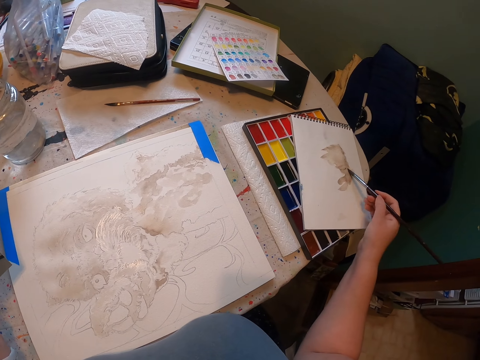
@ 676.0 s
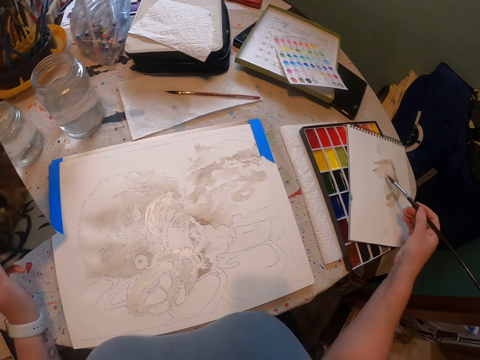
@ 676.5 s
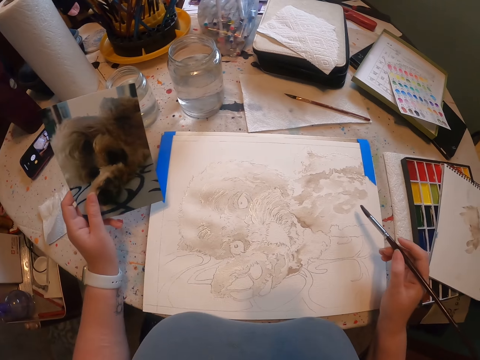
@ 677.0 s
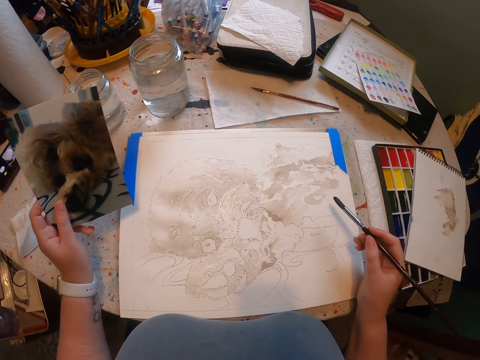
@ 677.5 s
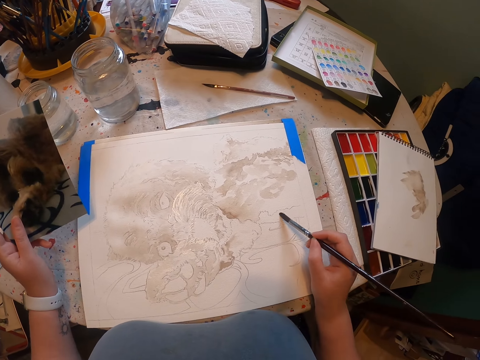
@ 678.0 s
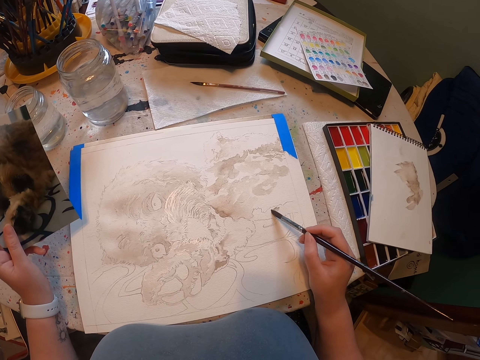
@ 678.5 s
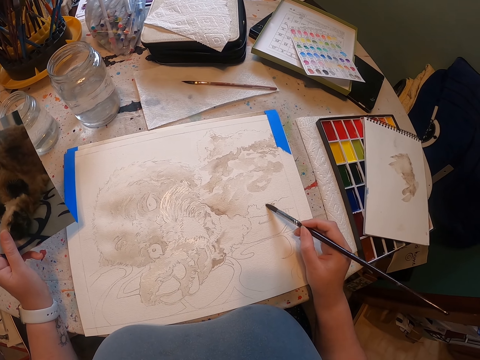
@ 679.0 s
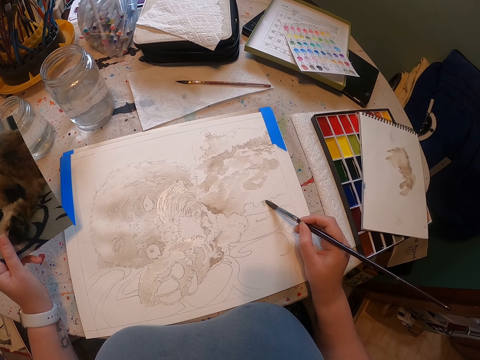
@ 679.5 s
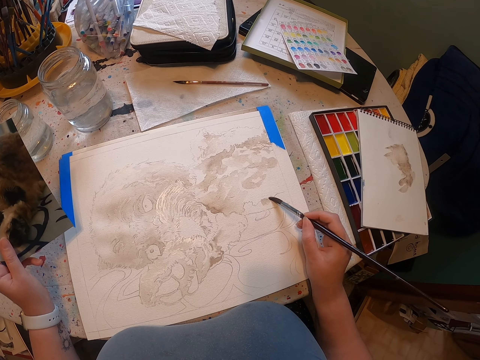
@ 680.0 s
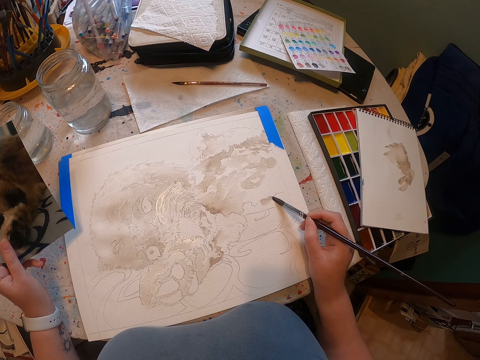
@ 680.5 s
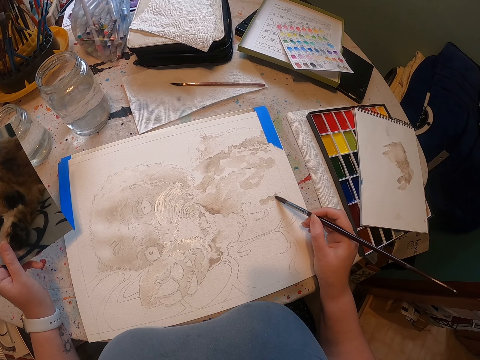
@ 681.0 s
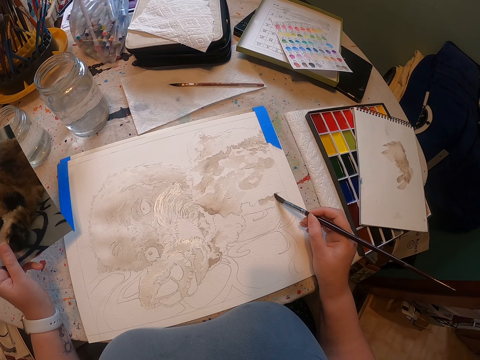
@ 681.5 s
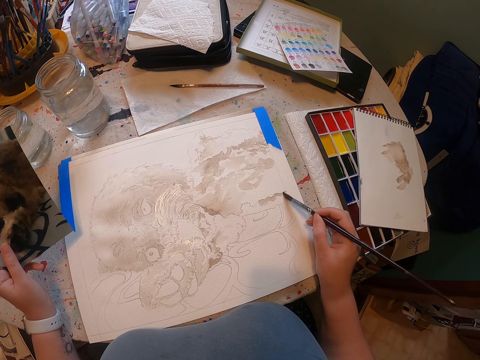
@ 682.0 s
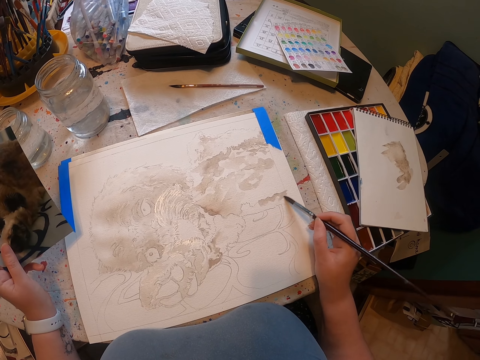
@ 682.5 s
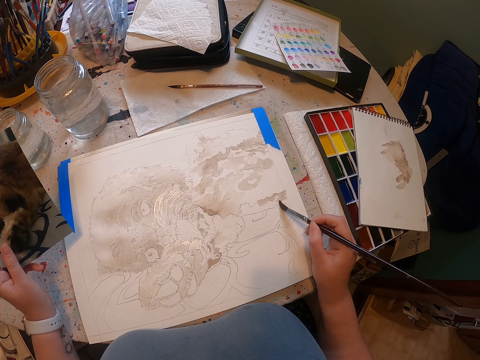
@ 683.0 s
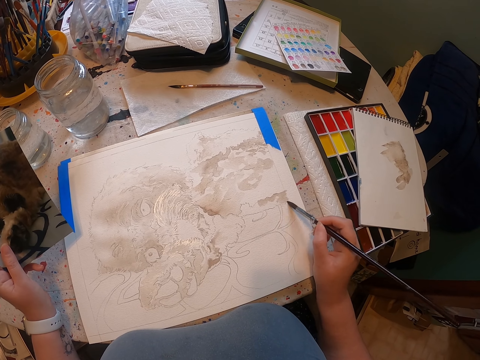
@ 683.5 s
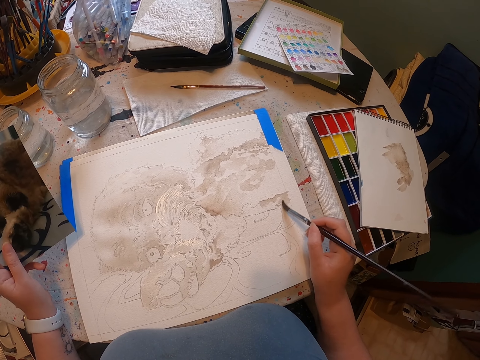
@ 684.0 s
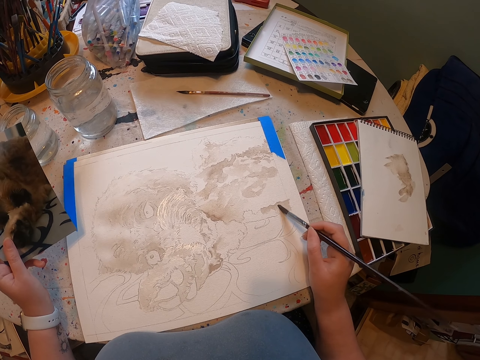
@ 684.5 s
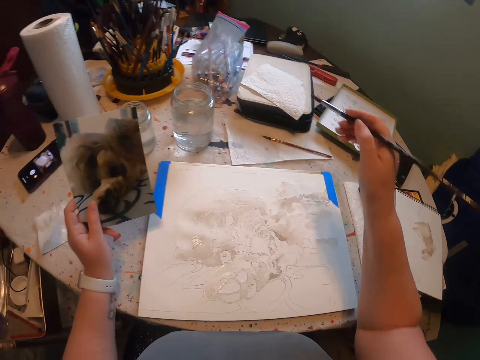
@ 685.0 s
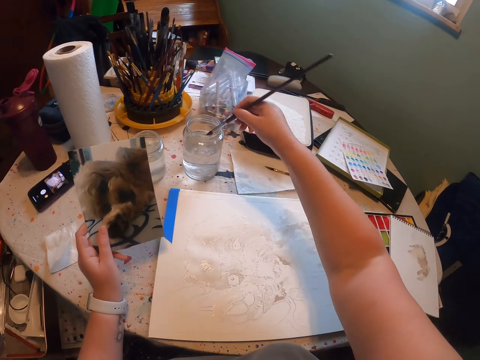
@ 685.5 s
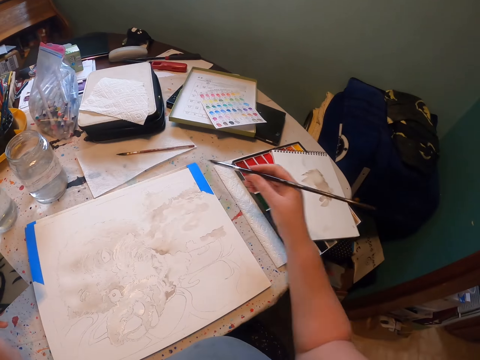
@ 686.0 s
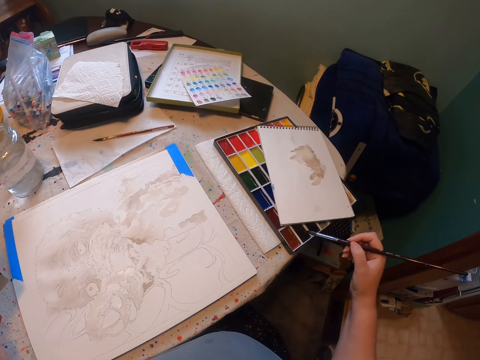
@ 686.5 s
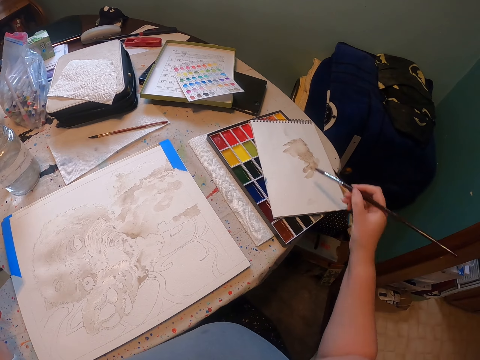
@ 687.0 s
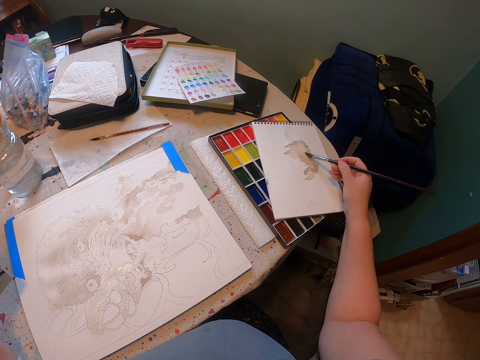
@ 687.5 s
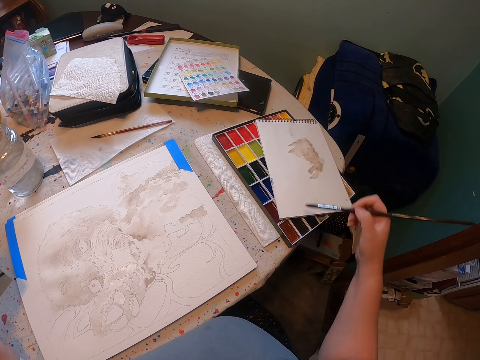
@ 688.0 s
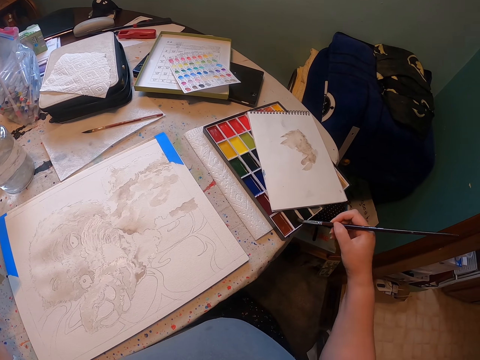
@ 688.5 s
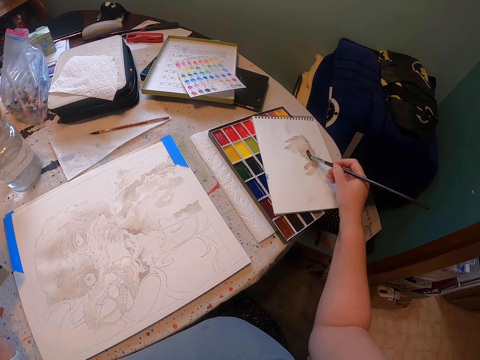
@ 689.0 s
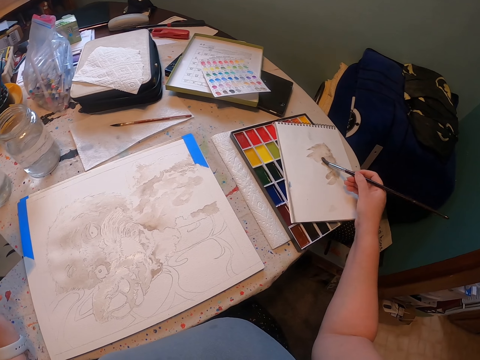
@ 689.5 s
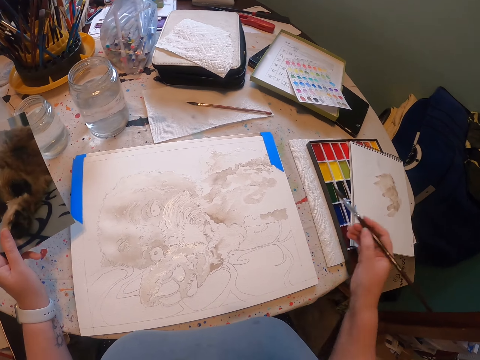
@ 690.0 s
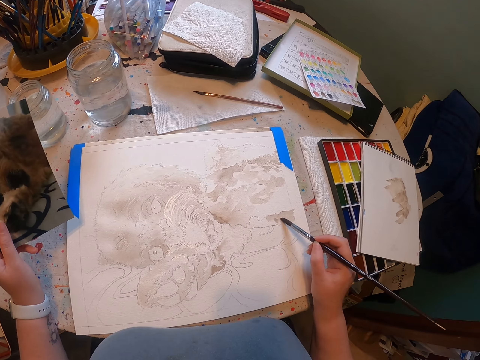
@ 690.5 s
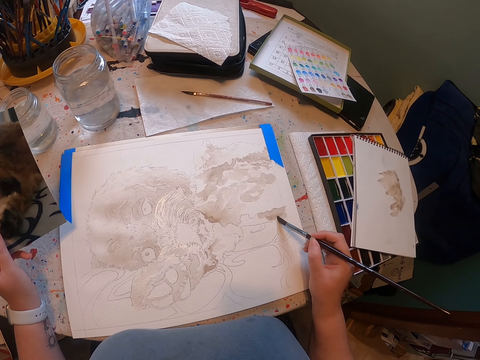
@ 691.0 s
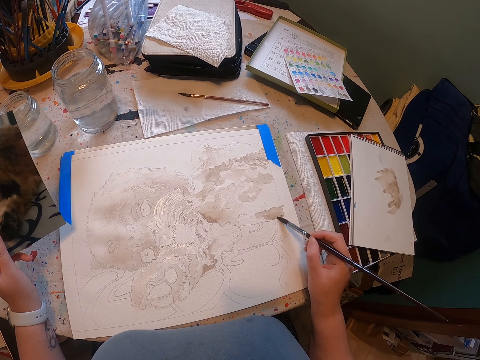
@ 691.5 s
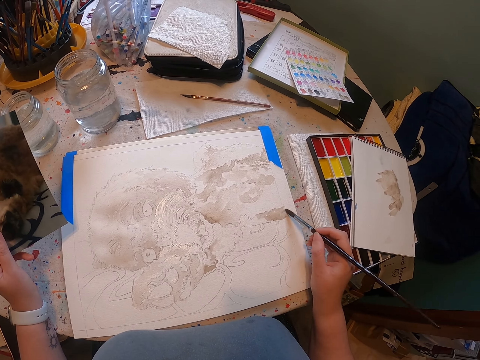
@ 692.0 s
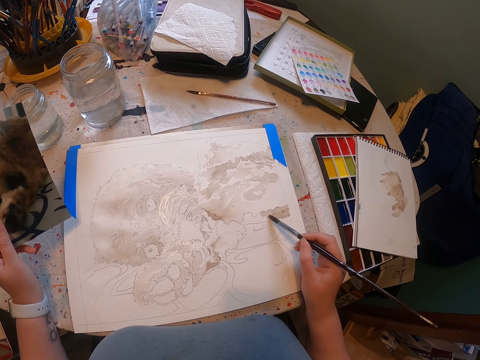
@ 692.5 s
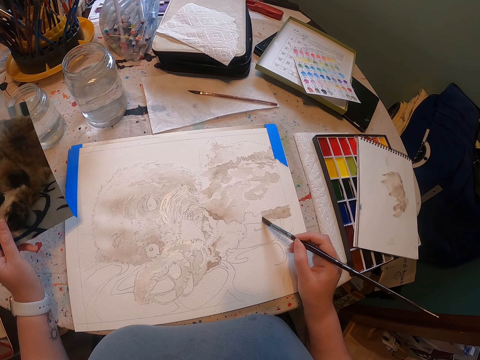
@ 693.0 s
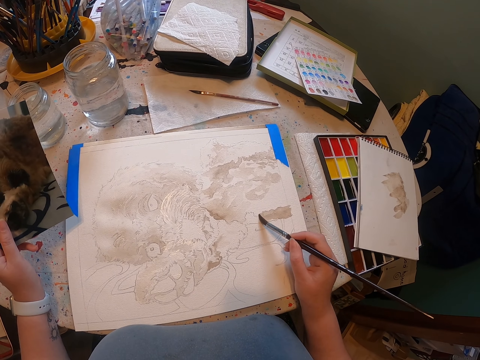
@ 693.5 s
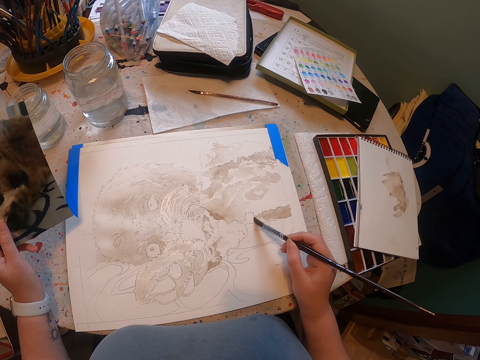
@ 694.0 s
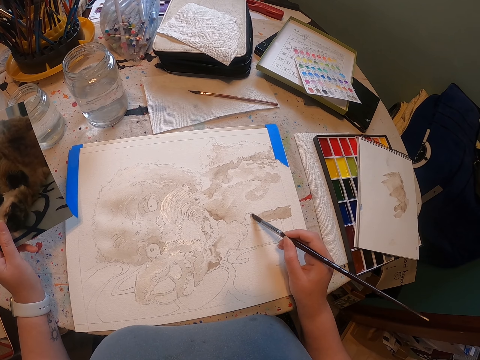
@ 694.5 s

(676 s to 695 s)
The camera wearer touches paint on the sheet of paper. They rub the brush on the book. They paint the sketch with the brush on the sheet of paper. They dip the brush in the water. They remove the brush from the water. They touch paint on the paper. They dip the brush in the paint. They paint the sketch with the brush on the sheet of paper.

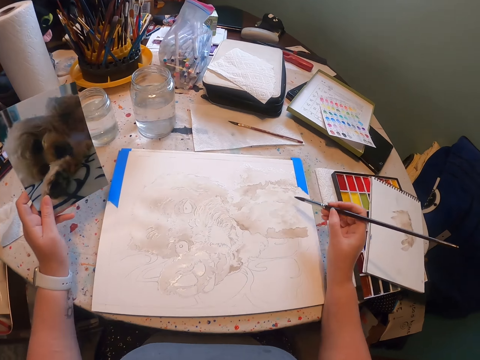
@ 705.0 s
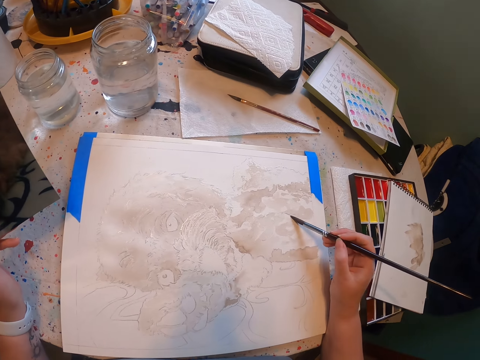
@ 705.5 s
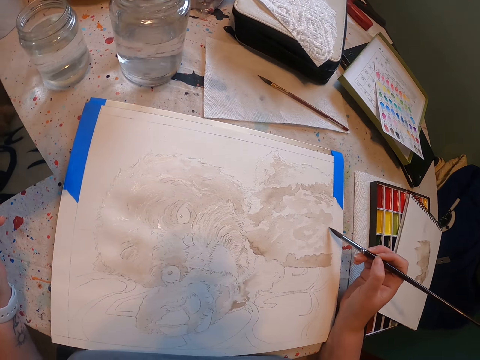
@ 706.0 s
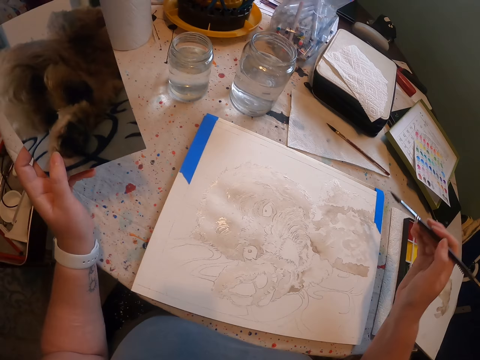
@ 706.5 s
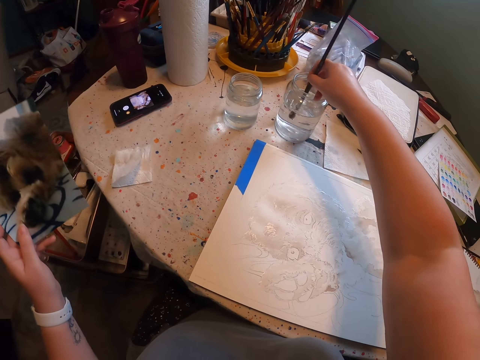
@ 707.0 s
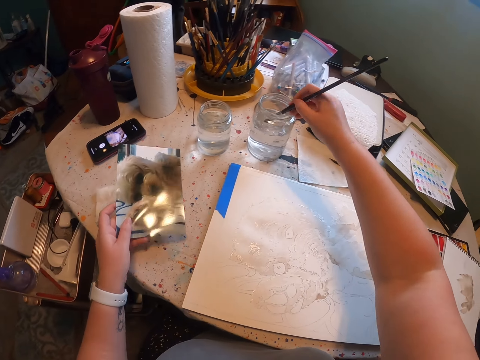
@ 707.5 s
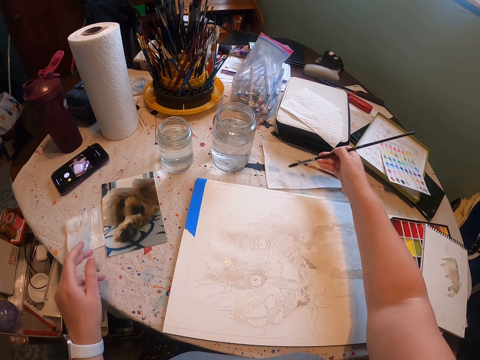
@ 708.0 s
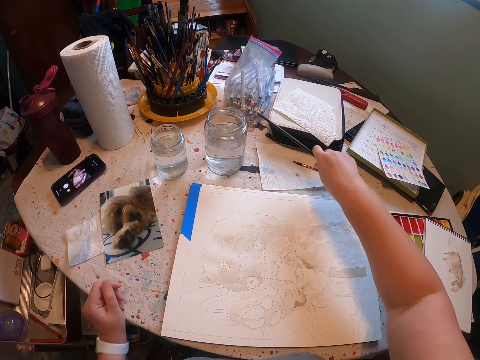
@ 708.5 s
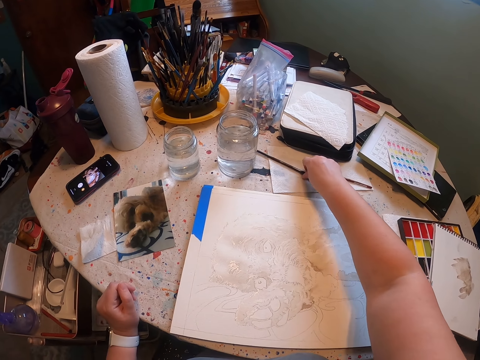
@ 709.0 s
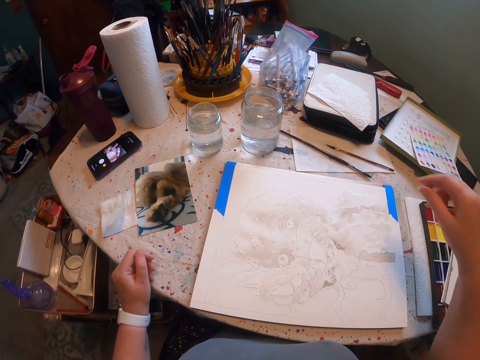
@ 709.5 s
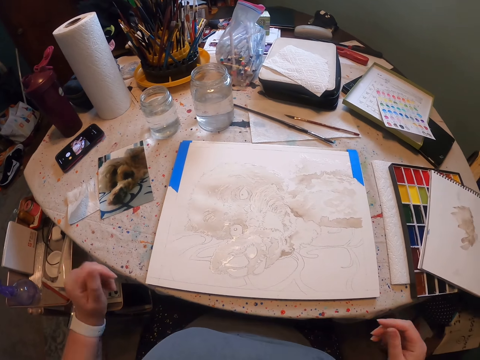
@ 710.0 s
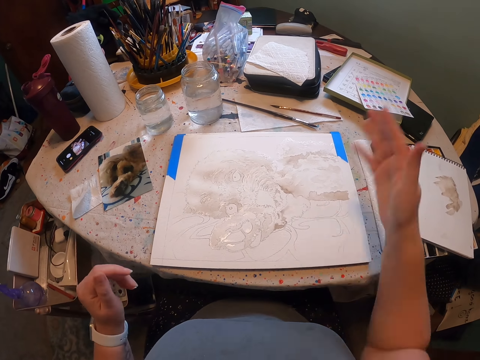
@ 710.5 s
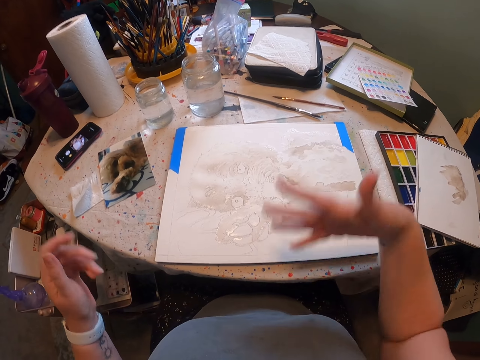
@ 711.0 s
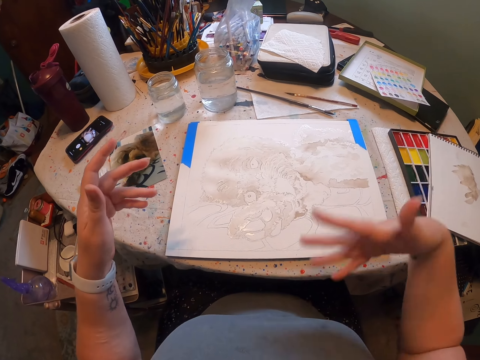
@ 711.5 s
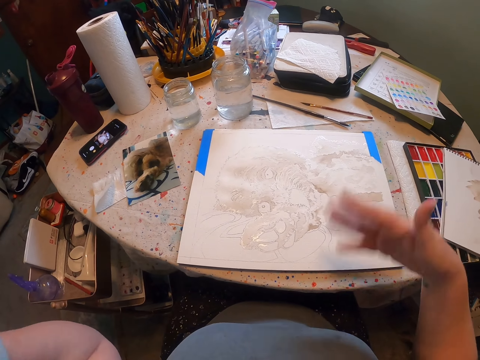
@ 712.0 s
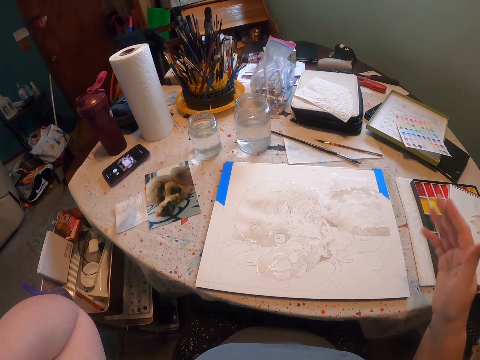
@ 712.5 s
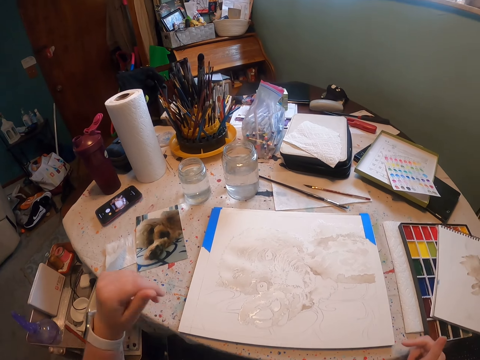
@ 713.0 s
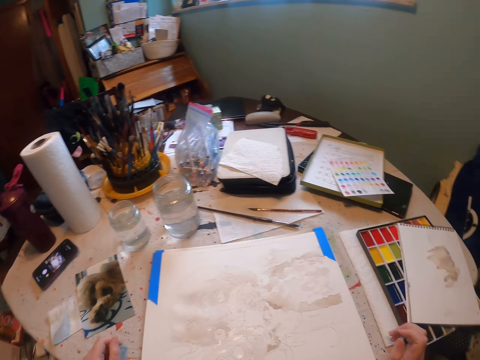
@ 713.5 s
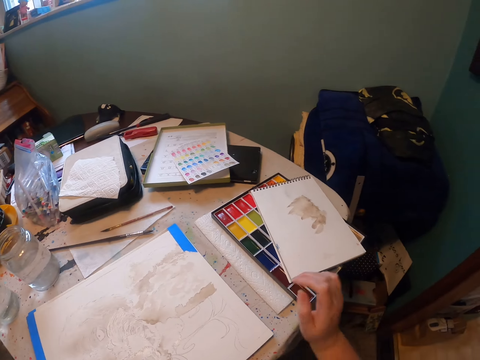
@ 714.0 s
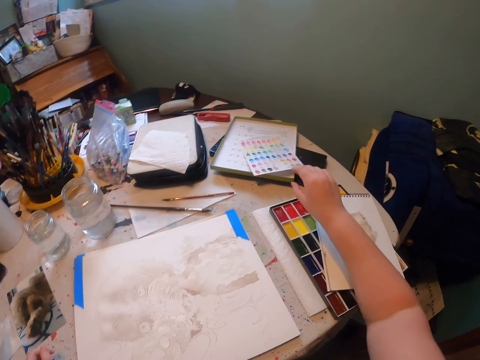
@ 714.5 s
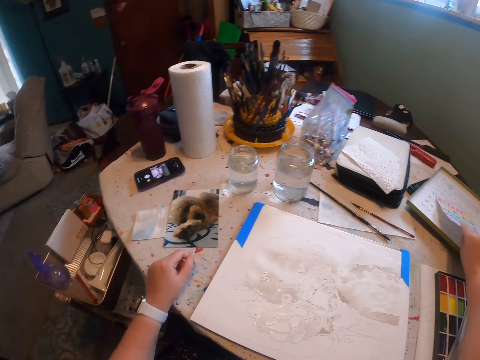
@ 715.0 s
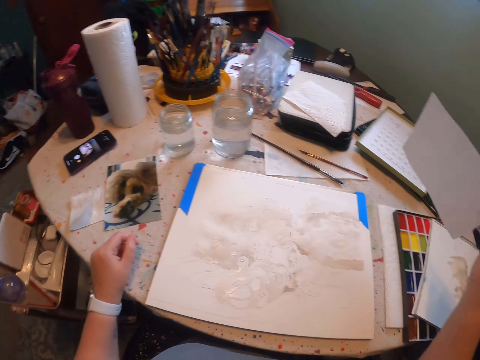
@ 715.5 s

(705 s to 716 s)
The camera wearer dips the brush in the water. They remove the brush from the water. They place the brush on the paper. They drop the brush on the table. They move their hand over the painting. They wave over the sketch.
